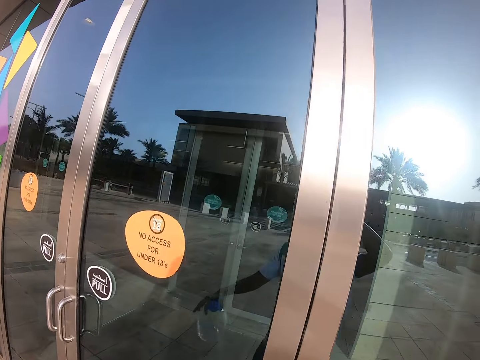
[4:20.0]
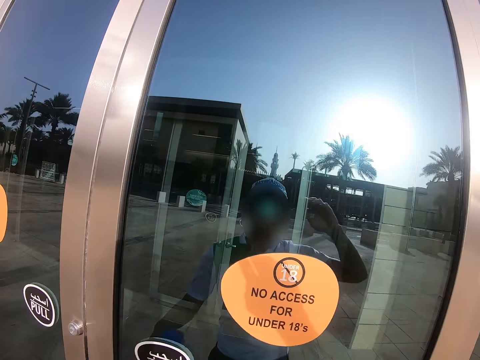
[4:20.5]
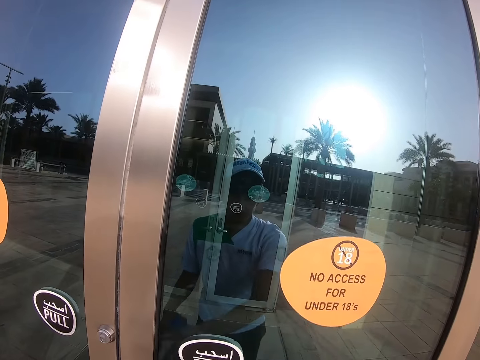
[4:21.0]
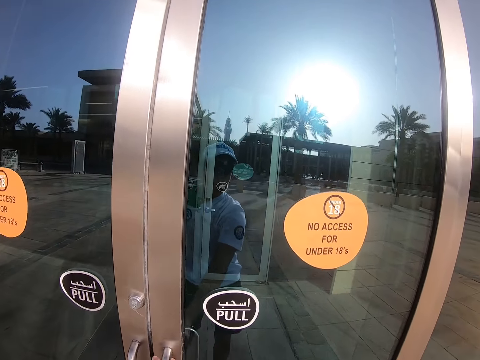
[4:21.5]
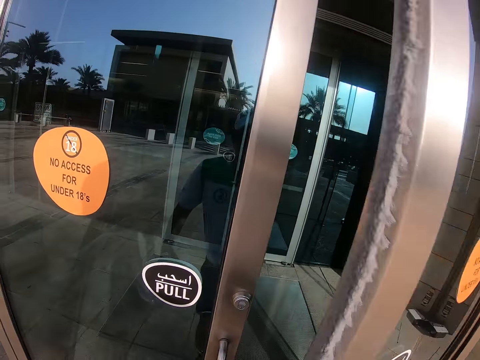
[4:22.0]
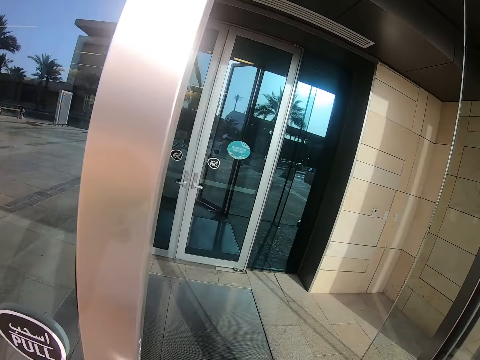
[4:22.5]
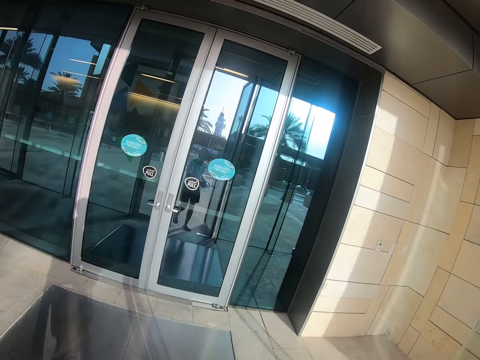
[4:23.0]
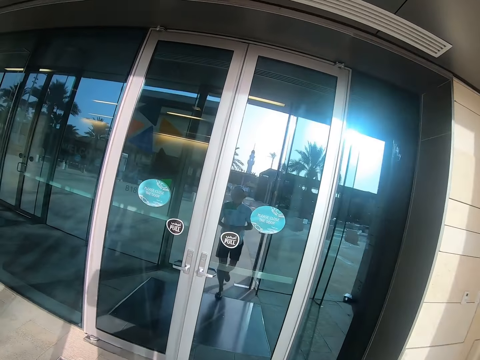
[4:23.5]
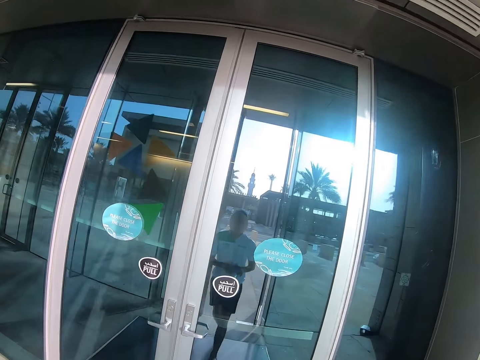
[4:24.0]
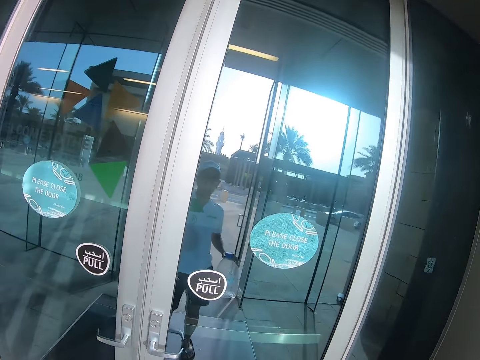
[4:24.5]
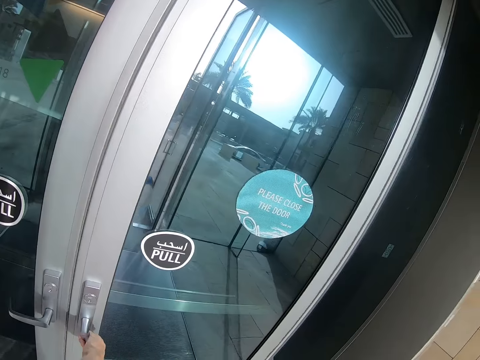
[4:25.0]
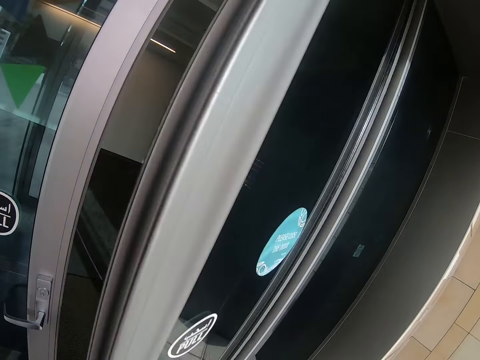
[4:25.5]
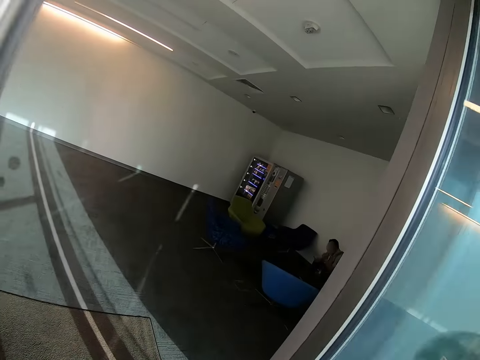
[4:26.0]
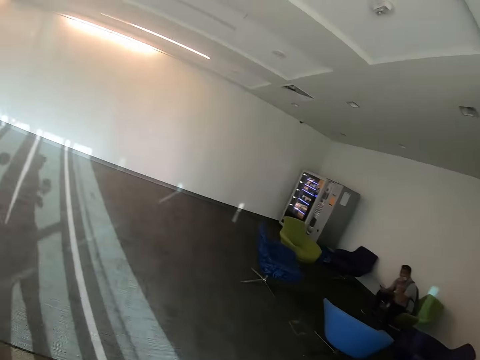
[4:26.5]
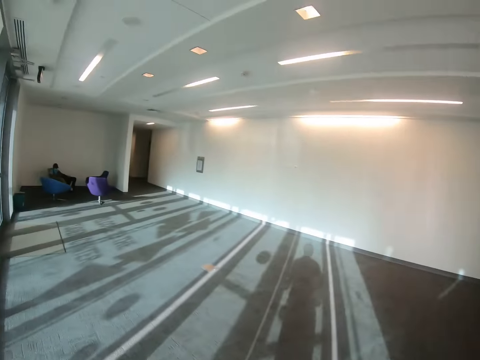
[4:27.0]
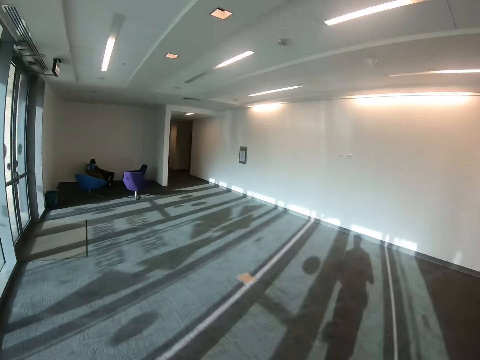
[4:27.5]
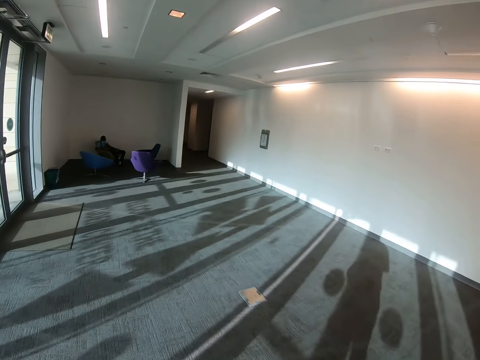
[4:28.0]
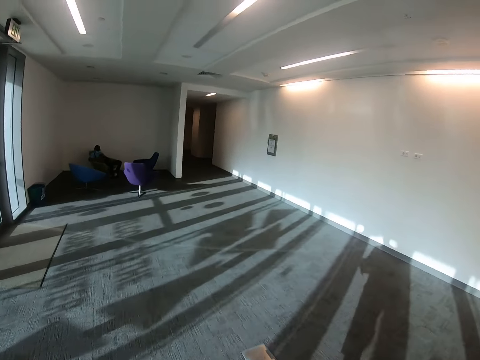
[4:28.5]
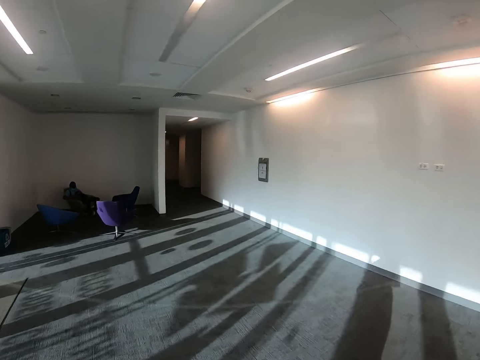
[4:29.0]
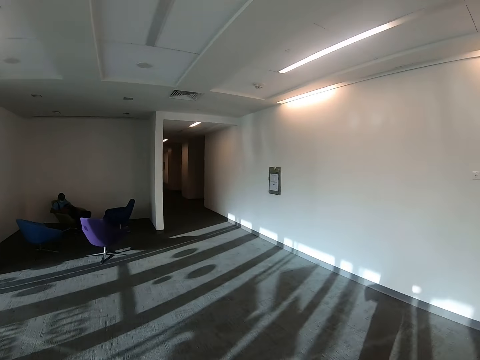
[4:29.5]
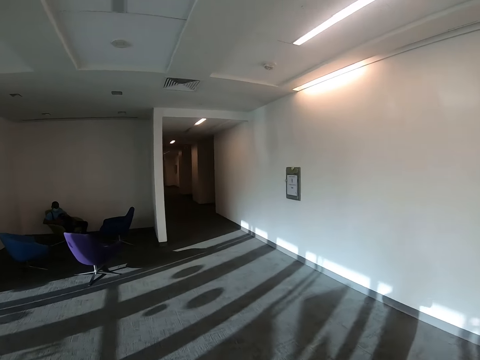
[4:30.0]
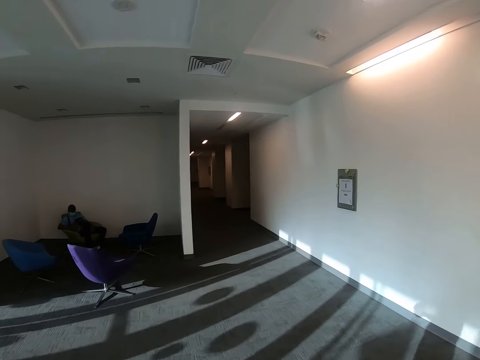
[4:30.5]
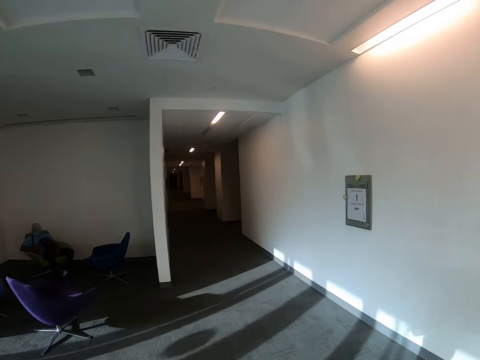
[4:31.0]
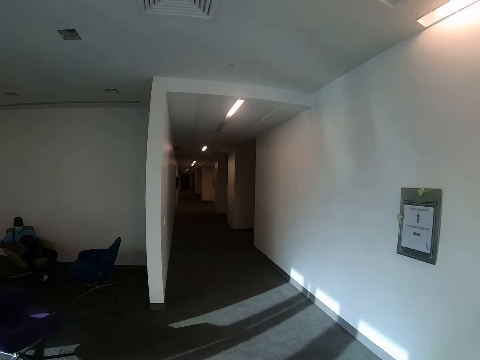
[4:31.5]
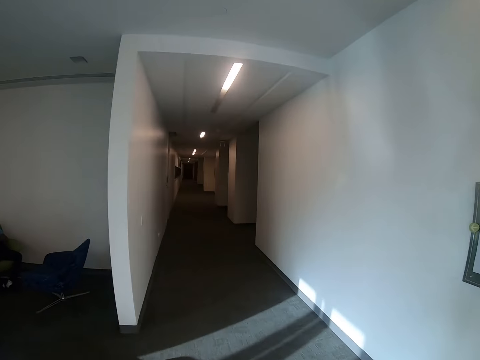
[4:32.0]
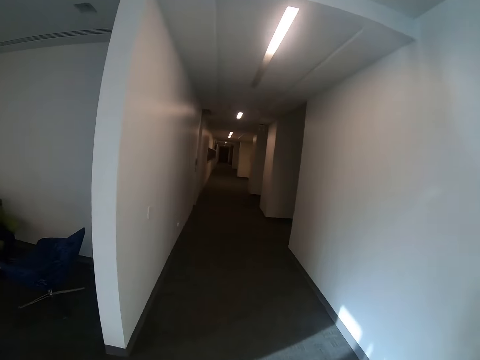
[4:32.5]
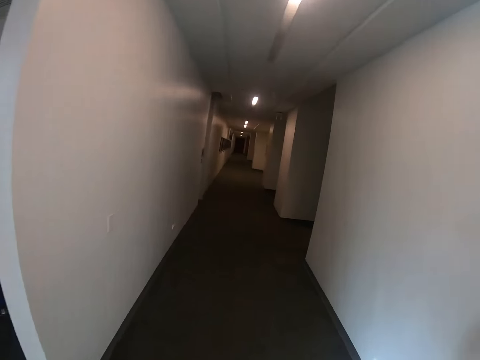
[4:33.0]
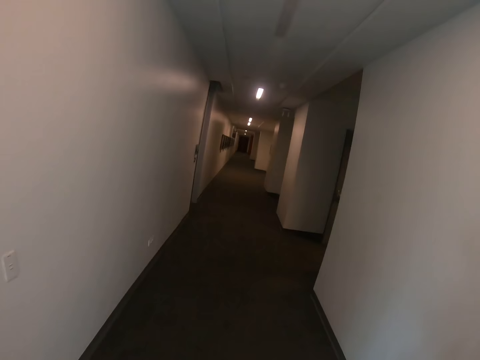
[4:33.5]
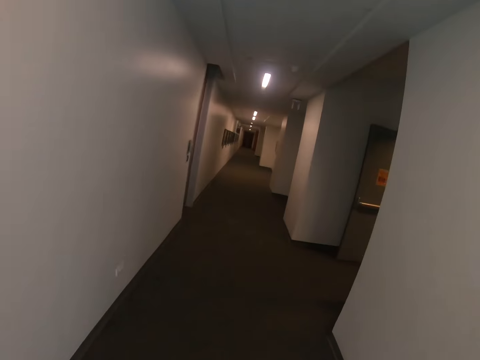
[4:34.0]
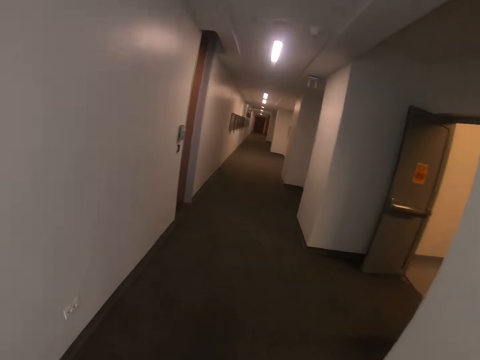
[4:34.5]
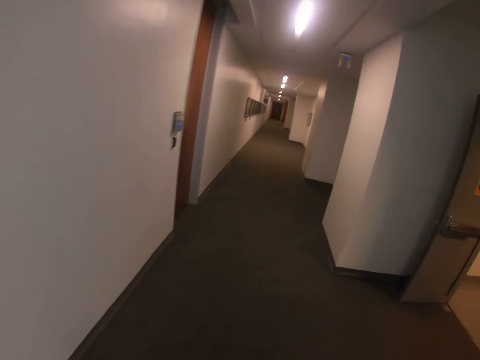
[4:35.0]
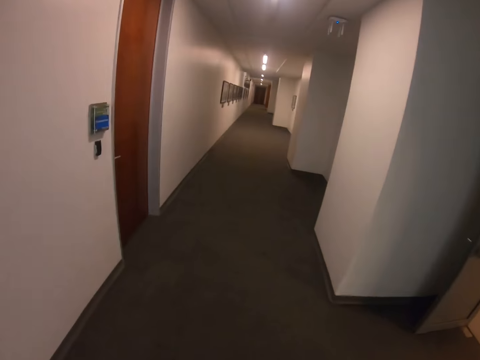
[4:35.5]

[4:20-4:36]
The camera wearer enters a building. They open the door. They walk to the house. They walk along the house.

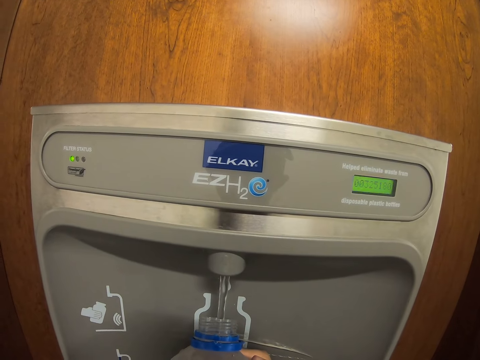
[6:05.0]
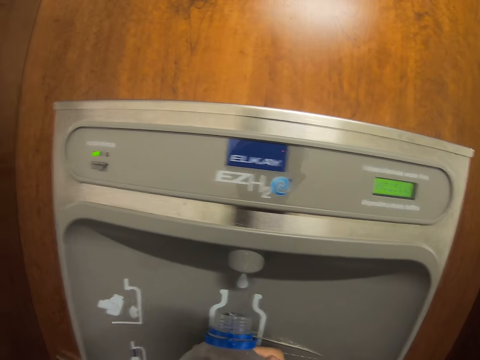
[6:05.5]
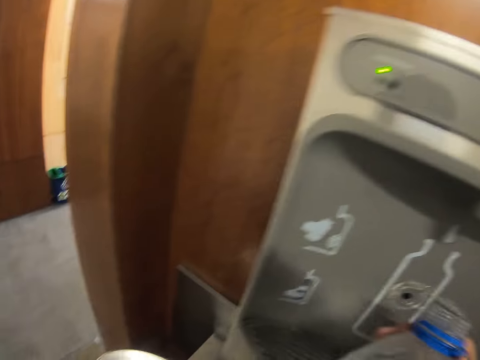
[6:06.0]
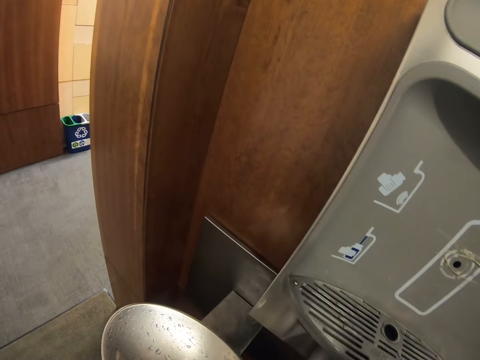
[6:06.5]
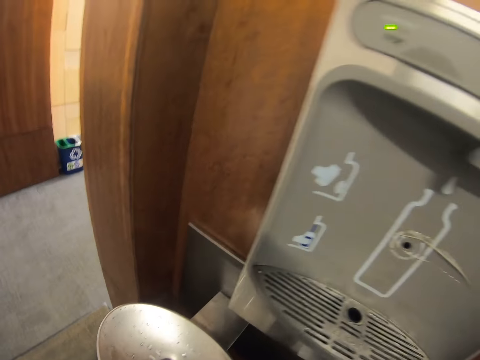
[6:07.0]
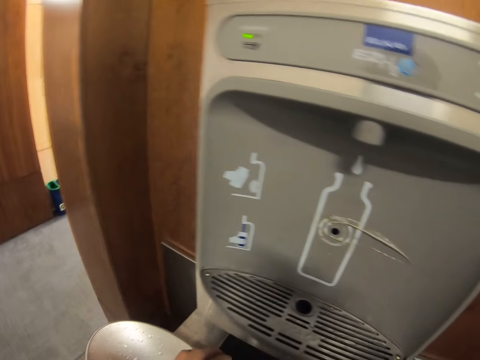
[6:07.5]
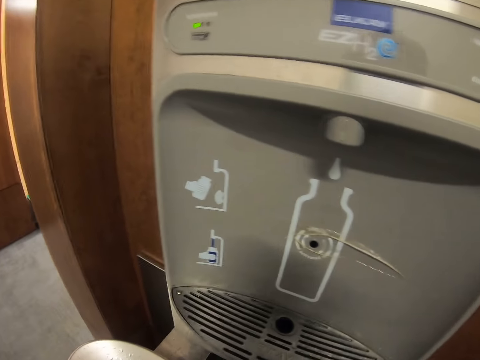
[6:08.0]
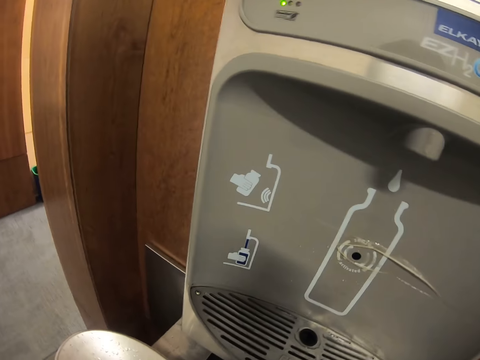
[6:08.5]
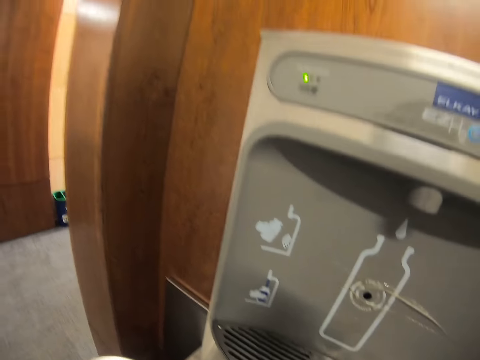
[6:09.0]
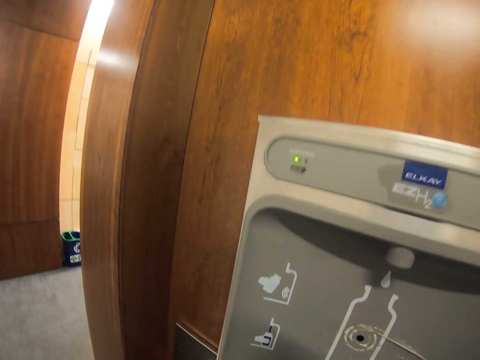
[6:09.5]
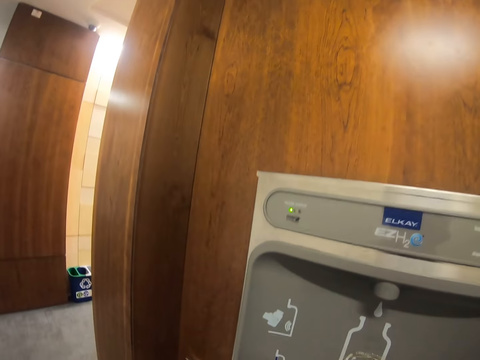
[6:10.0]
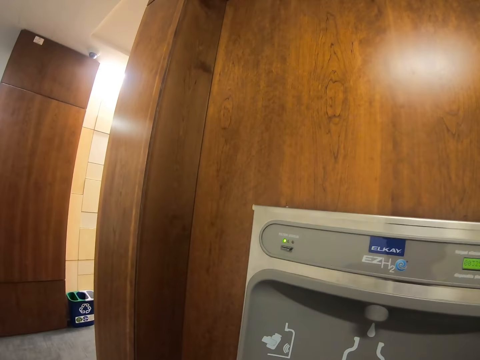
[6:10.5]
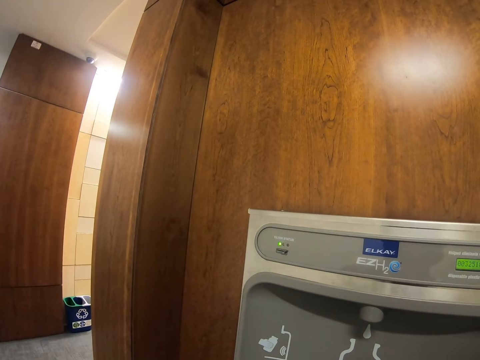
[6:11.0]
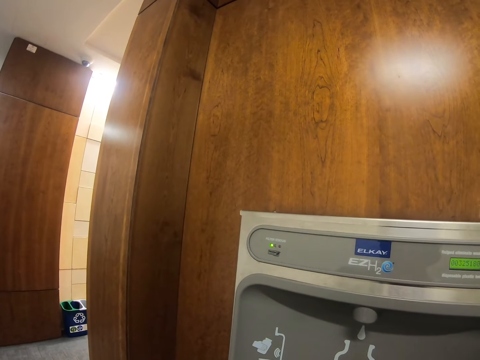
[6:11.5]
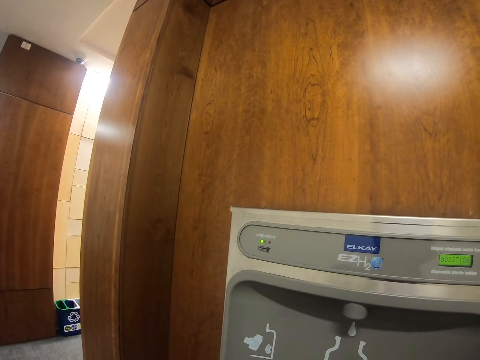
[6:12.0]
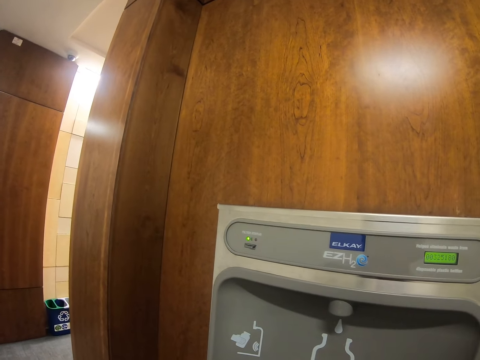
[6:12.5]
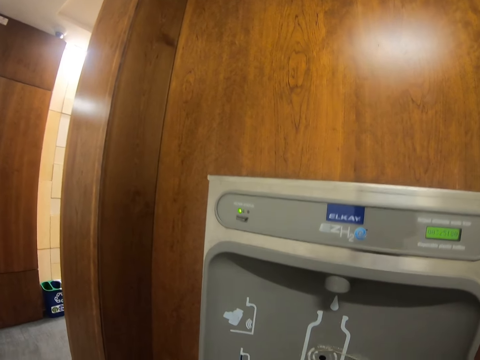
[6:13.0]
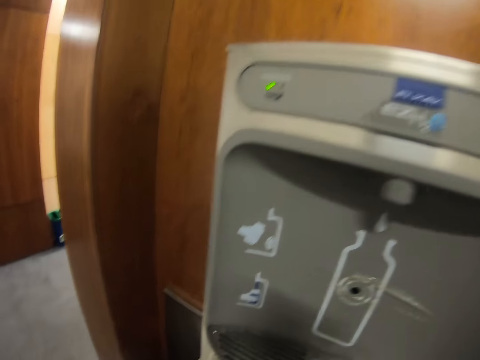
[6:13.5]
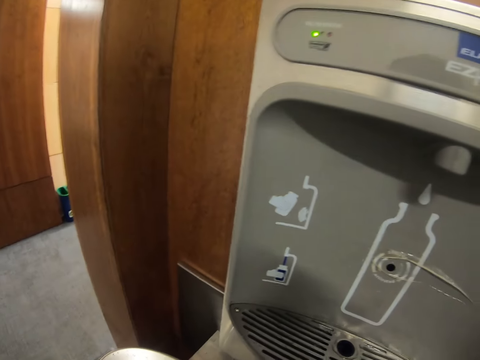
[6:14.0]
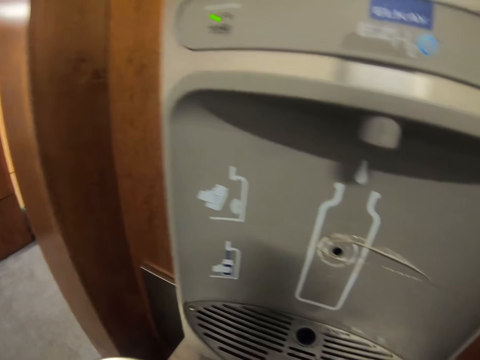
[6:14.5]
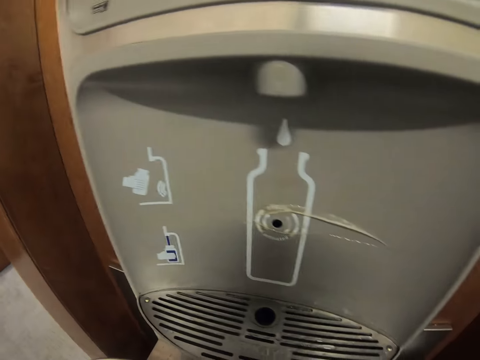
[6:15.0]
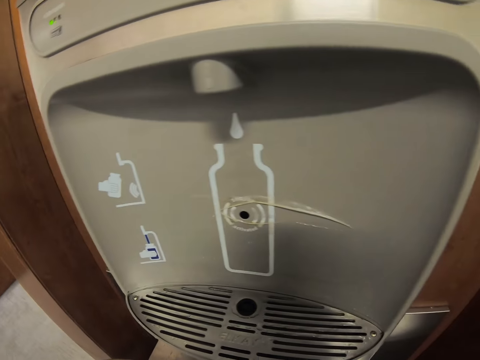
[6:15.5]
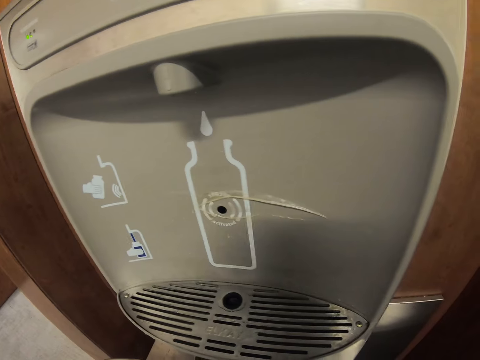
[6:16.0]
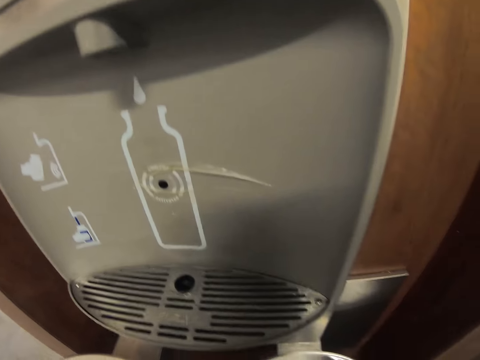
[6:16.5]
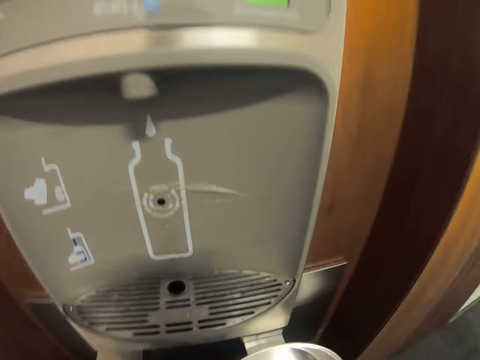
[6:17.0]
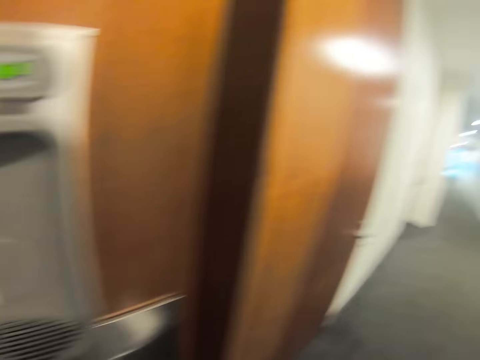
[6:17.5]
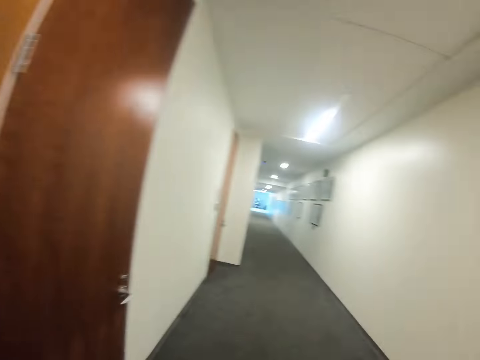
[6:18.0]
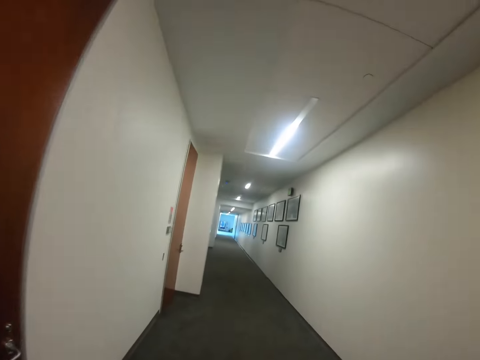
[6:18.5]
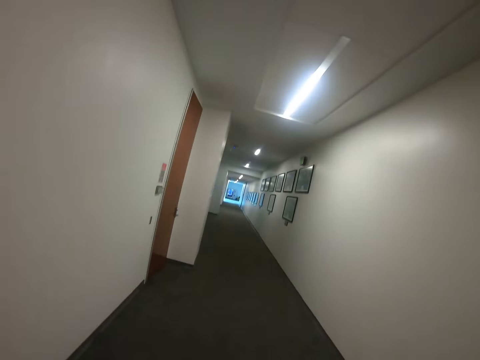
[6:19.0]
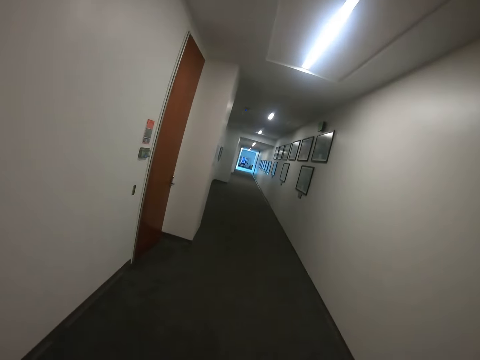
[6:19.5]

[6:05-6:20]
The camera wearer turns around the tap. They finish pouring water. They walk along the house.
